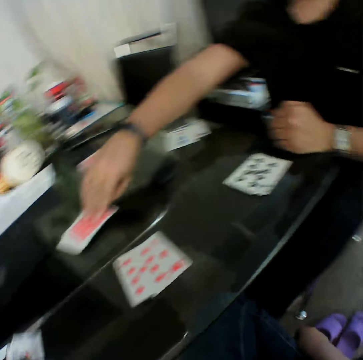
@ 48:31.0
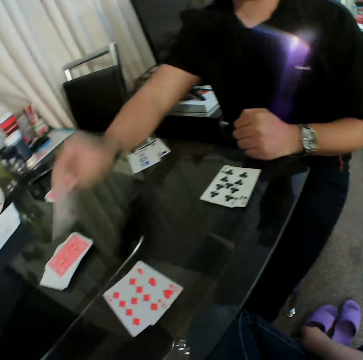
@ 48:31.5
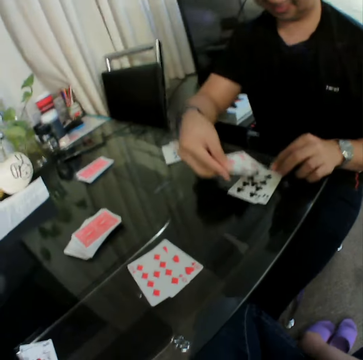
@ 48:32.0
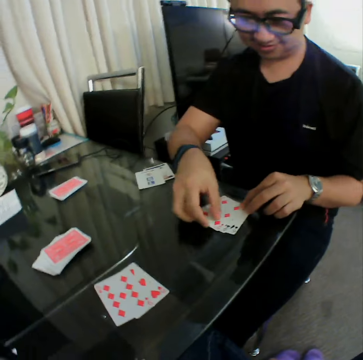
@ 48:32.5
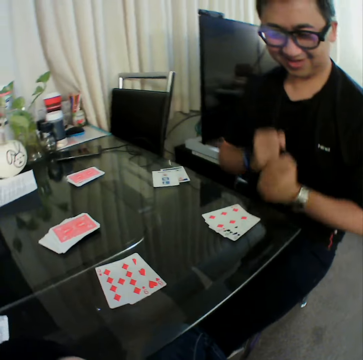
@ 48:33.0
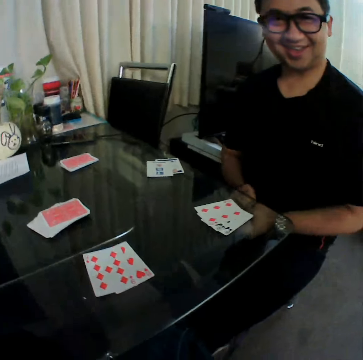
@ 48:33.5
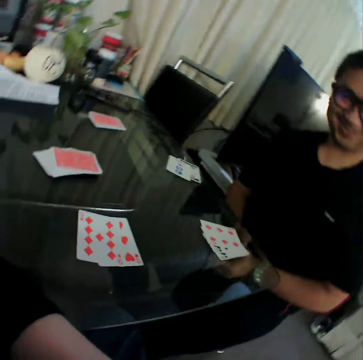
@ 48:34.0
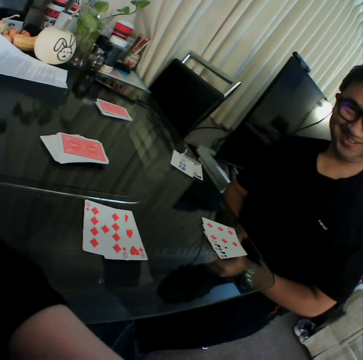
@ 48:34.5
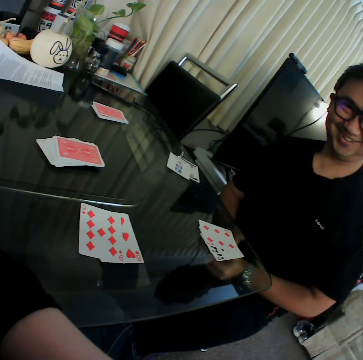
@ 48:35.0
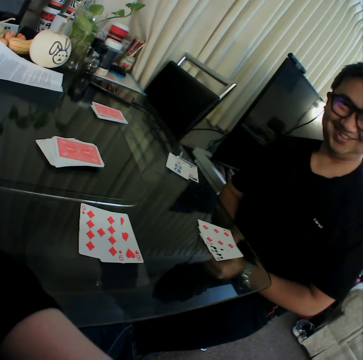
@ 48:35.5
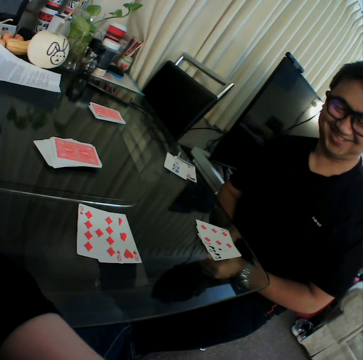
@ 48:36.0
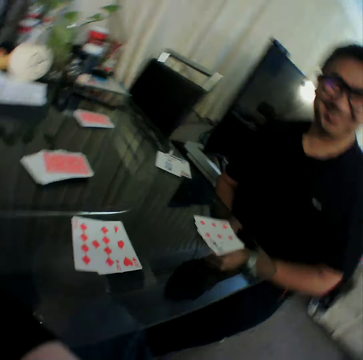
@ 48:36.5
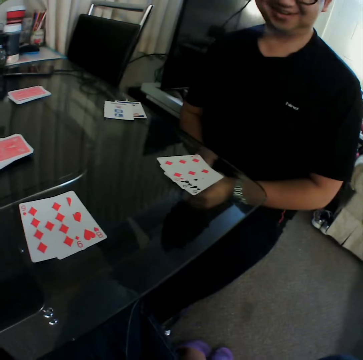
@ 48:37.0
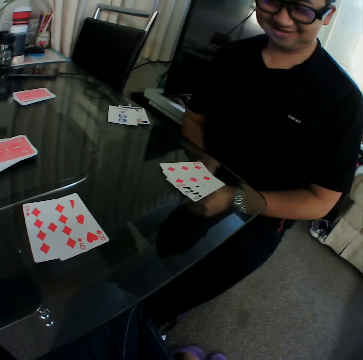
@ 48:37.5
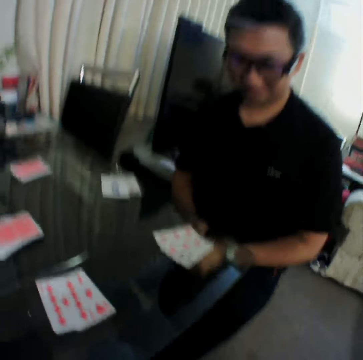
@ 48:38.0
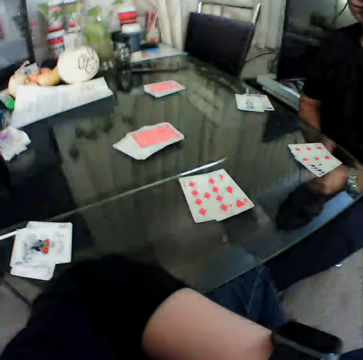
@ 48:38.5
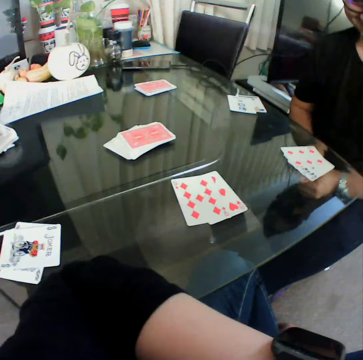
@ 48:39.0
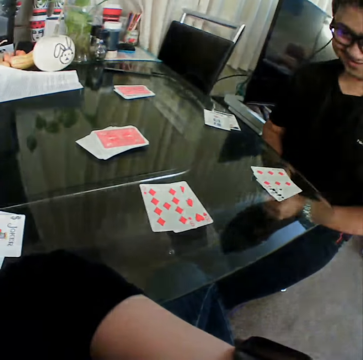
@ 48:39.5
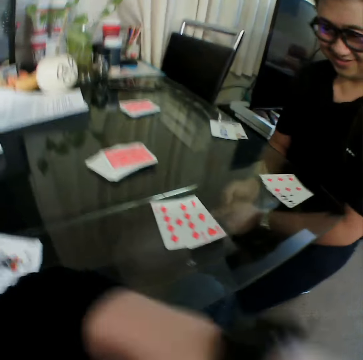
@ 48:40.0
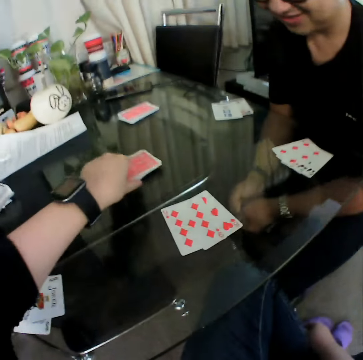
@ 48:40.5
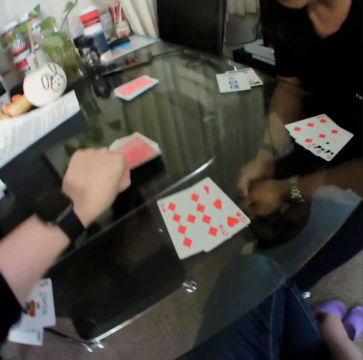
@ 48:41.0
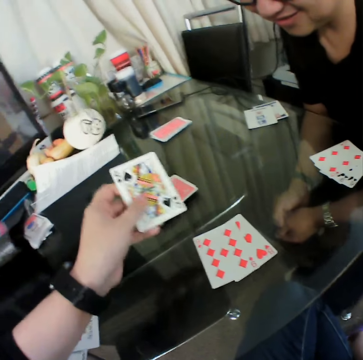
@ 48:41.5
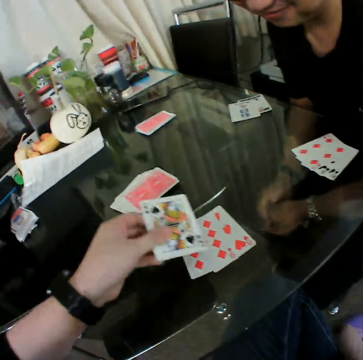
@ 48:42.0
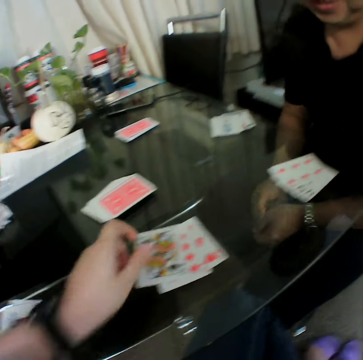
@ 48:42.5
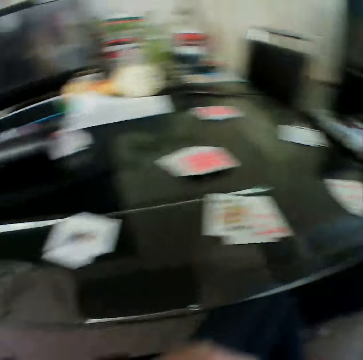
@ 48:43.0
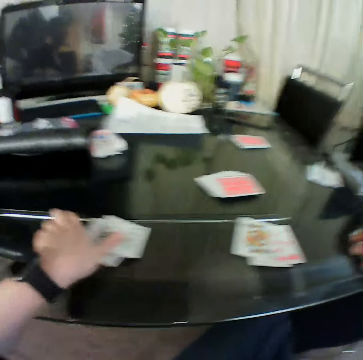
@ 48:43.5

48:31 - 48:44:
A man picks a card from the deck of cards on the table with his right hand. The man checks the card. The man places the card in his right hand on the table, on a card. The man holds his hand together. The camera wearer picks a card from the deck of cards on the table with his left hand. He checks the card. He places the card in his left hand on the table, on a card.

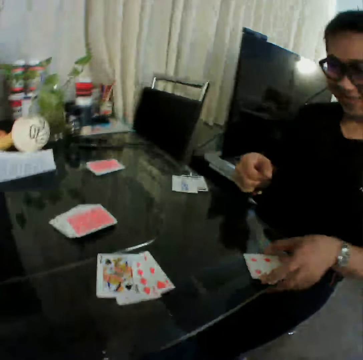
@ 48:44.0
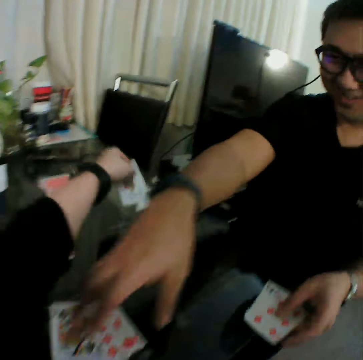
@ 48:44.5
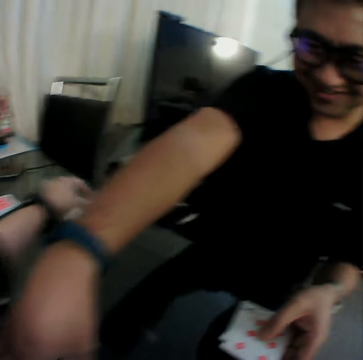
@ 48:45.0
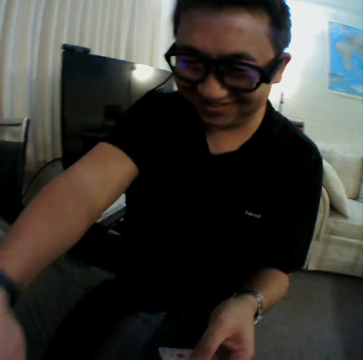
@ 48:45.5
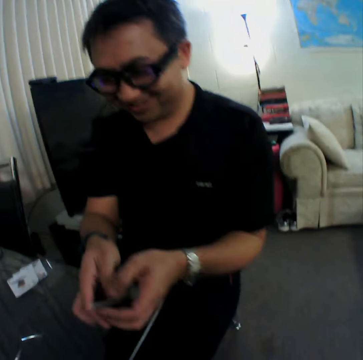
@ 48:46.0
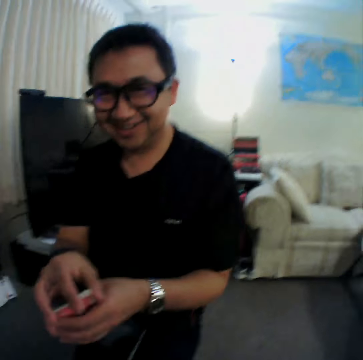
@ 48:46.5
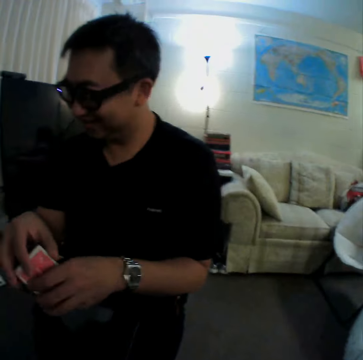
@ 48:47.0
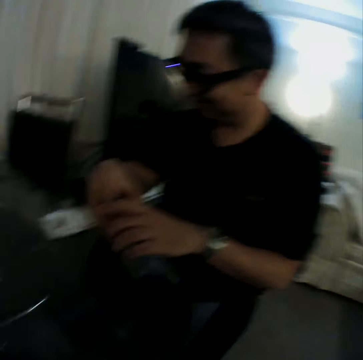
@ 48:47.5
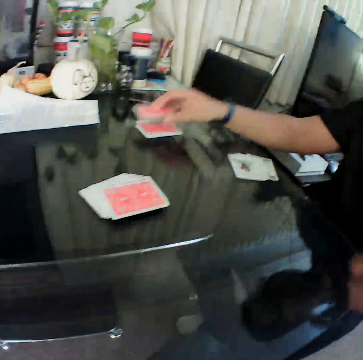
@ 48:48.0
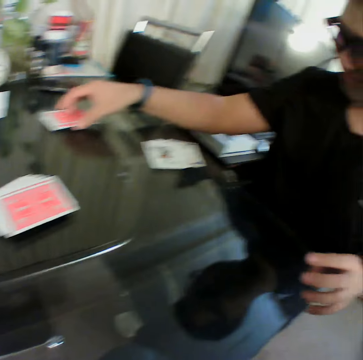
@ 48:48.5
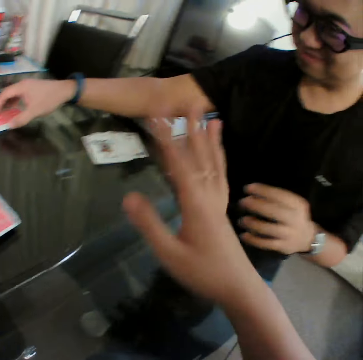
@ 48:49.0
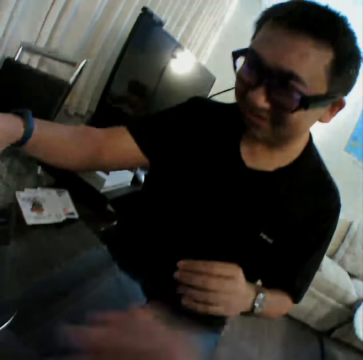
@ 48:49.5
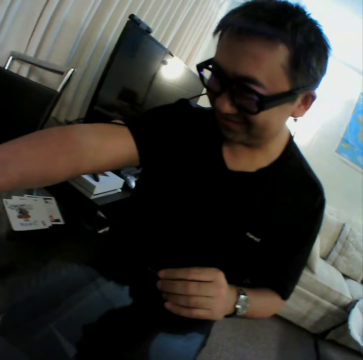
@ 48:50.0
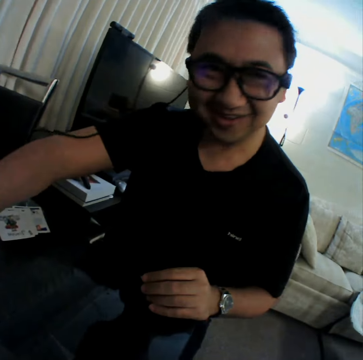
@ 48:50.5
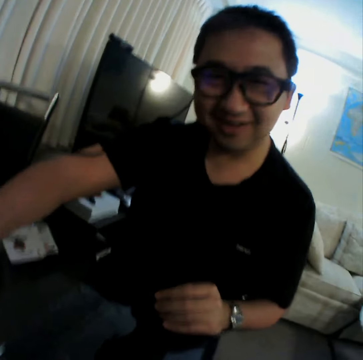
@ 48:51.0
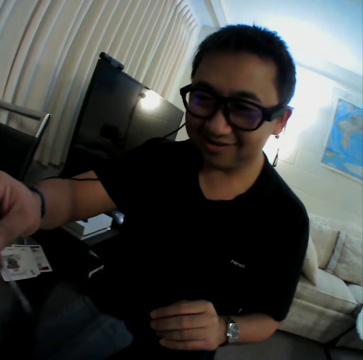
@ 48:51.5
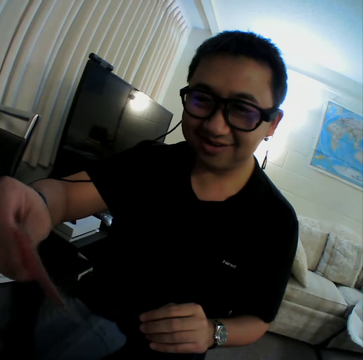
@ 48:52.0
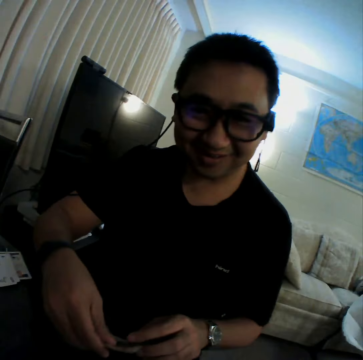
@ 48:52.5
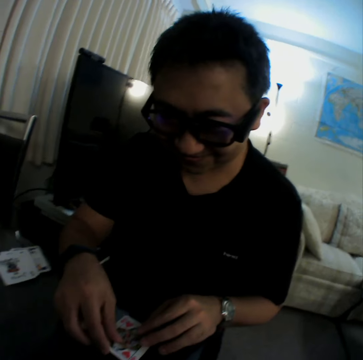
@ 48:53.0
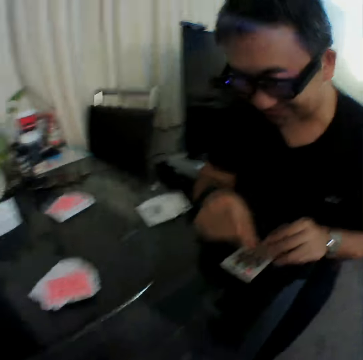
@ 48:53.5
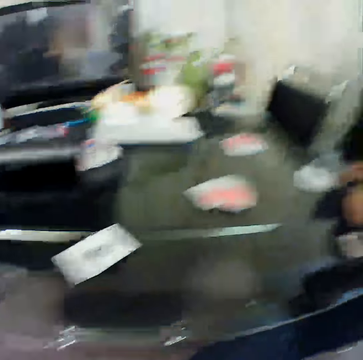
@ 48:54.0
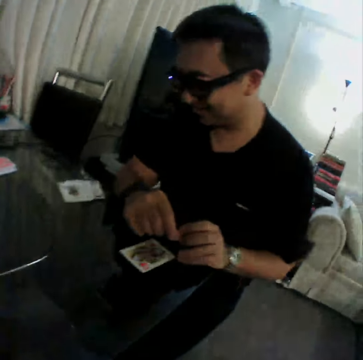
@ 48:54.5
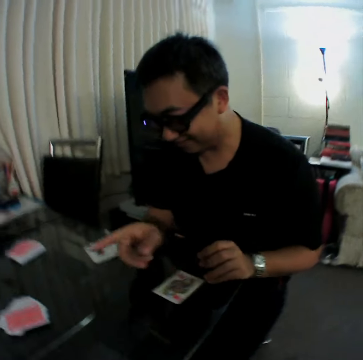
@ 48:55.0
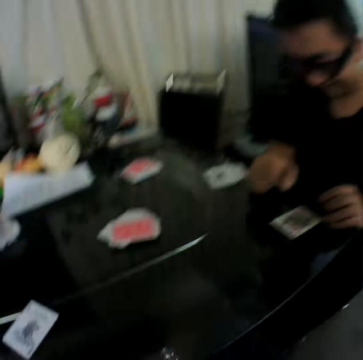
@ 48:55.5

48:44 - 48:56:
The camera wearer picks the cards on the table with his left hand. A man picks up a card. The camera wearer places the card in his left hand on the table. The man gathers the cards on the table with his hands. He holds the cards with both hands. He places the cards in his right hand on the table. The camera wearer gestures his hand. The man picks up a card. He places the card in his right hand on the table.

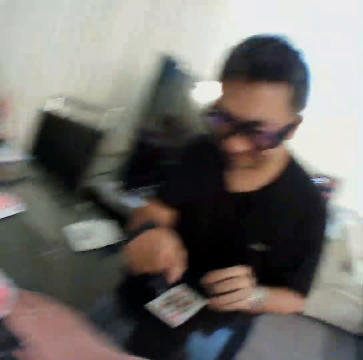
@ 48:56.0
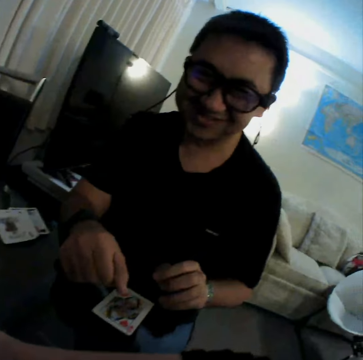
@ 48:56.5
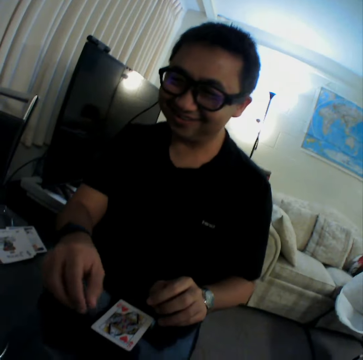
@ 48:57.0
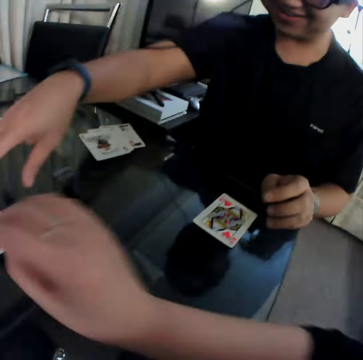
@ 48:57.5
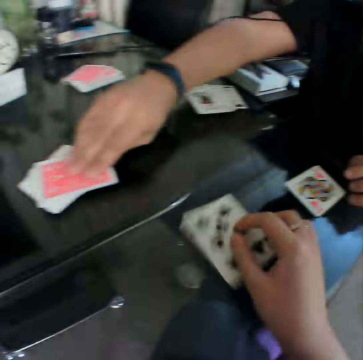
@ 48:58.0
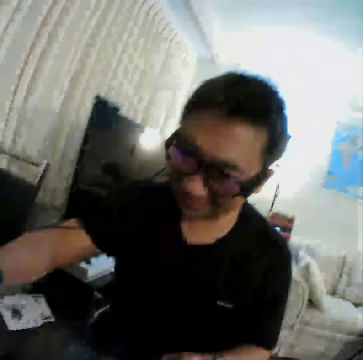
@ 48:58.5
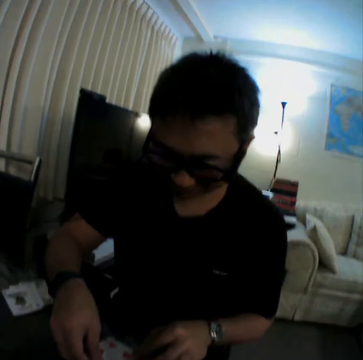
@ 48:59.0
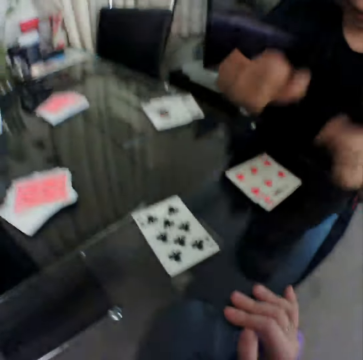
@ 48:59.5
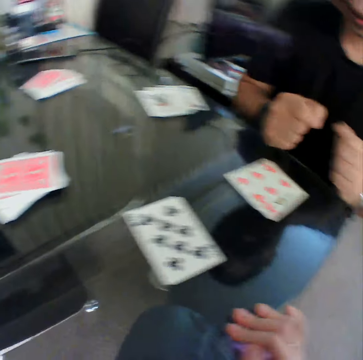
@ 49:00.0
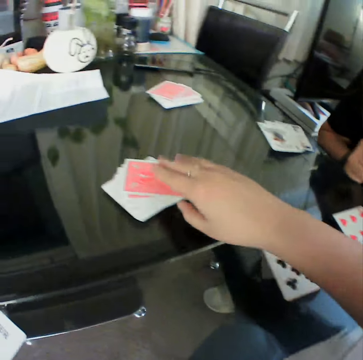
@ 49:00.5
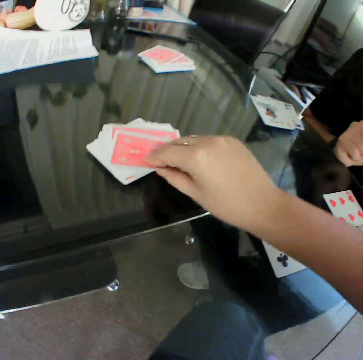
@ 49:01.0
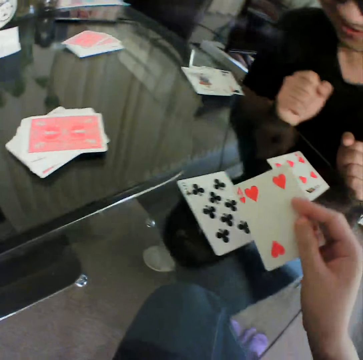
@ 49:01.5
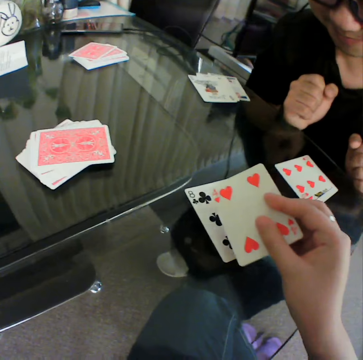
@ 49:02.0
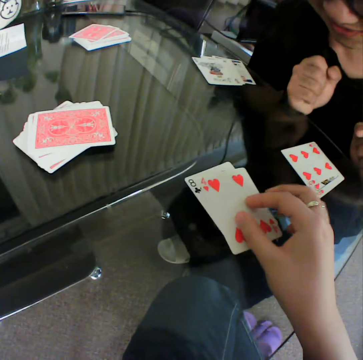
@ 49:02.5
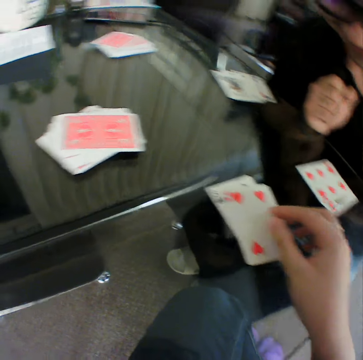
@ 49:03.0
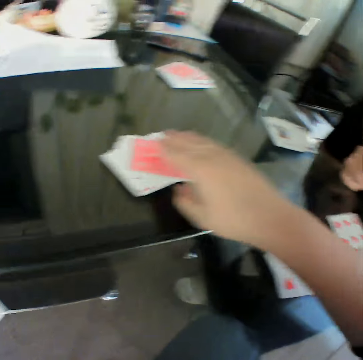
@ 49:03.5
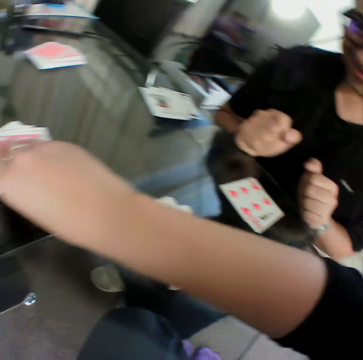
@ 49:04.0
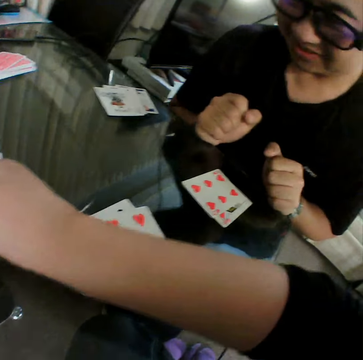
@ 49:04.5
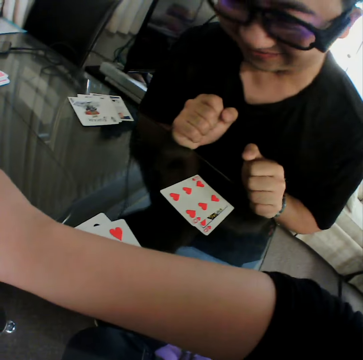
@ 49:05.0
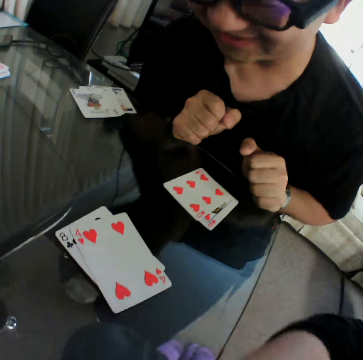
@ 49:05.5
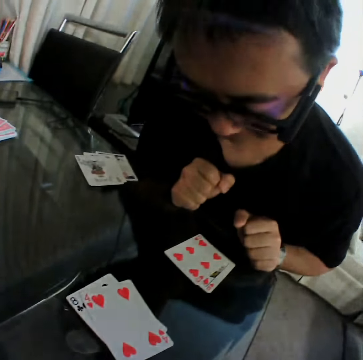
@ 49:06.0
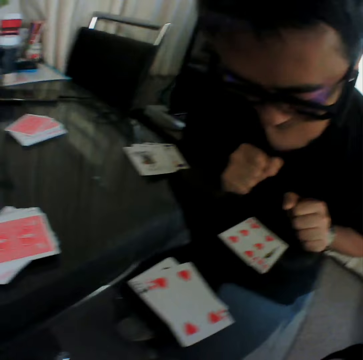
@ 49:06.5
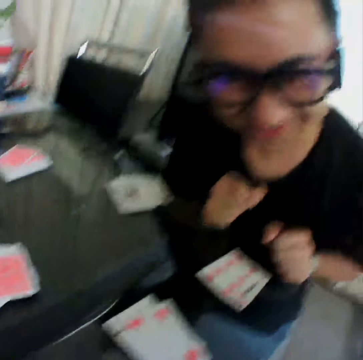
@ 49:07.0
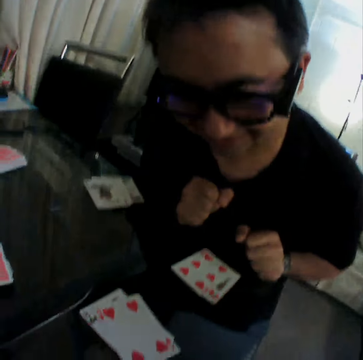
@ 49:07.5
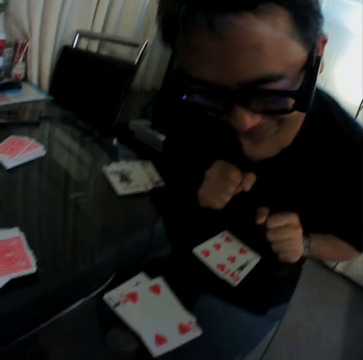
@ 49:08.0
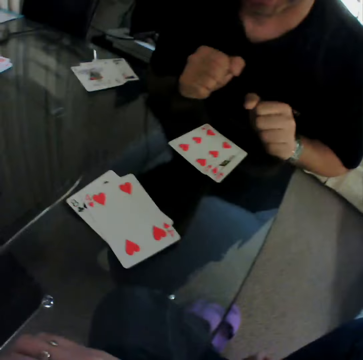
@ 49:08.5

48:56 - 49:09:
The camera wearer picks up a card. He places the card in his right hand on the table. A man picks up a card and places the card in his right hand on the table. The camera wearer holds the table. He picks a card from the deck of cards on the table with his right hand. He checks the card. He places the card in his right hand on the table. He picks a card from the deck of cards on the table with his right hand.
